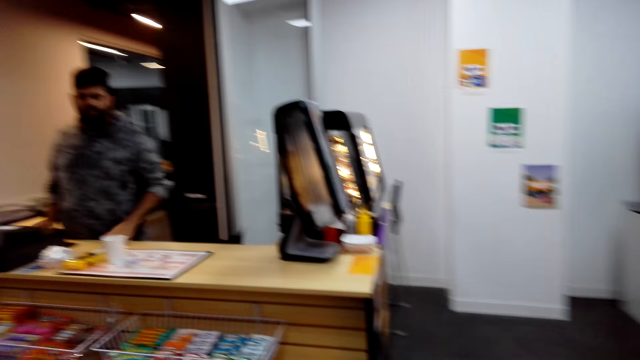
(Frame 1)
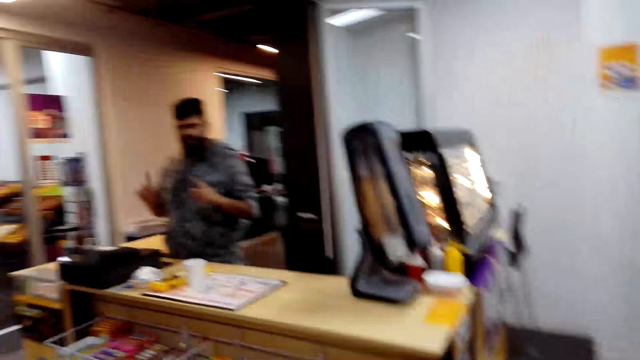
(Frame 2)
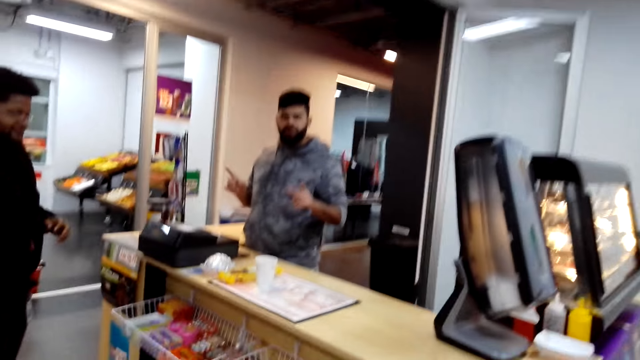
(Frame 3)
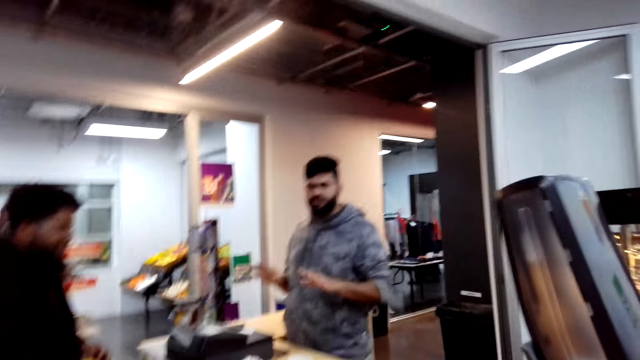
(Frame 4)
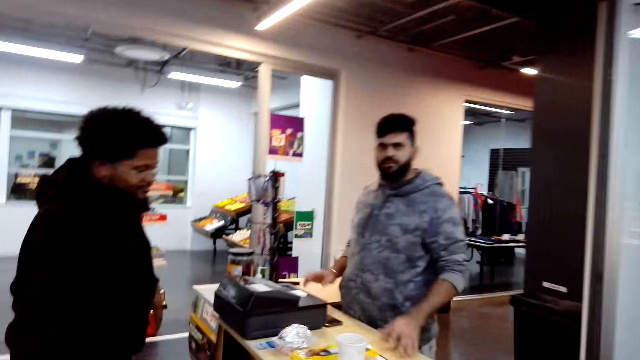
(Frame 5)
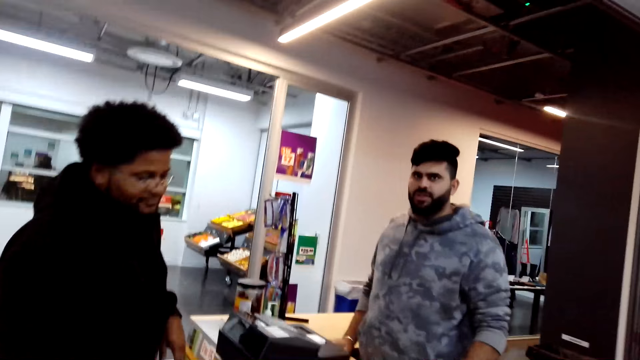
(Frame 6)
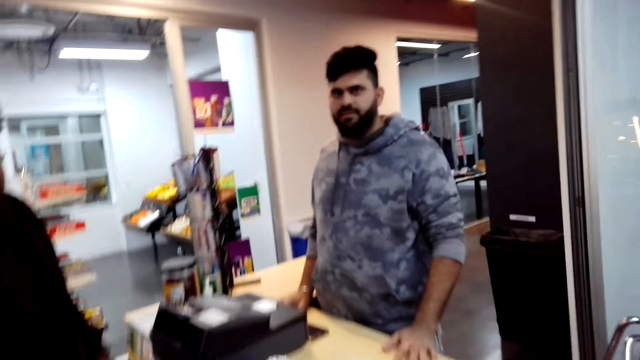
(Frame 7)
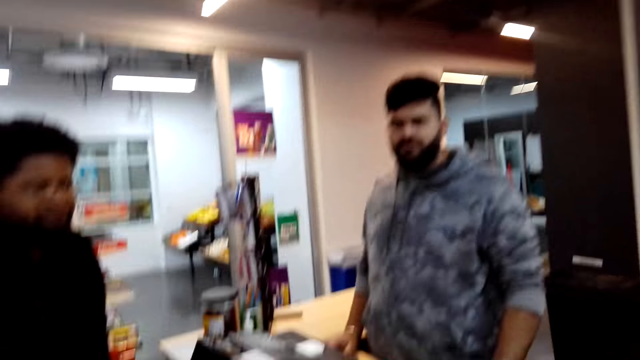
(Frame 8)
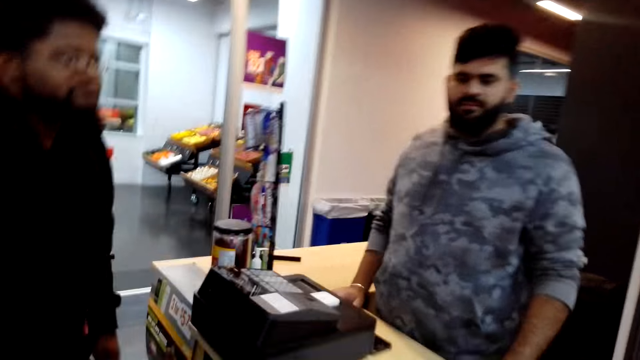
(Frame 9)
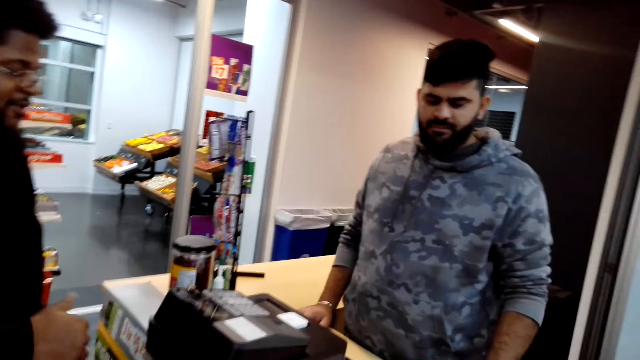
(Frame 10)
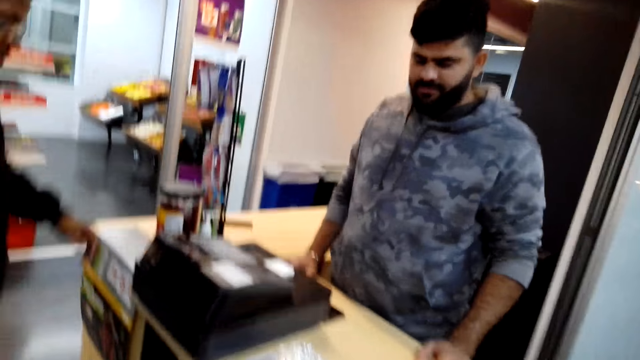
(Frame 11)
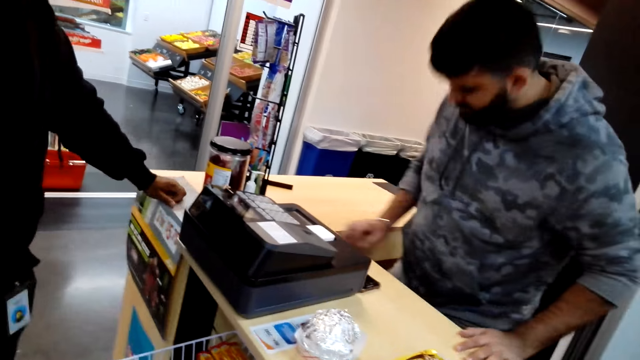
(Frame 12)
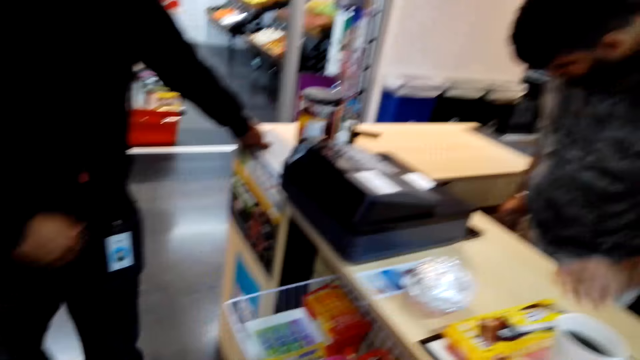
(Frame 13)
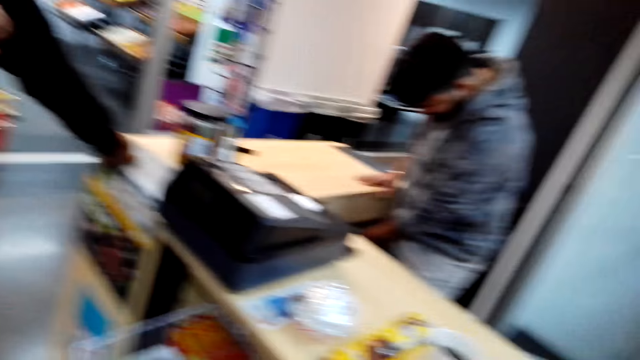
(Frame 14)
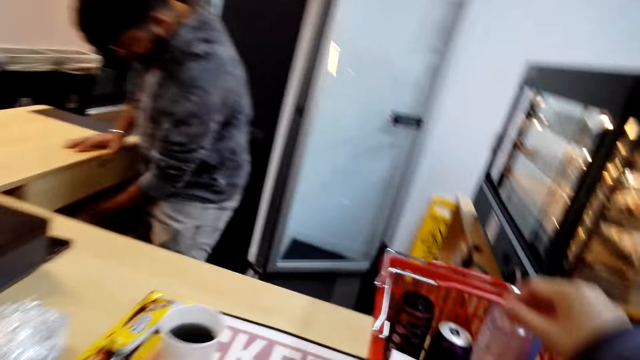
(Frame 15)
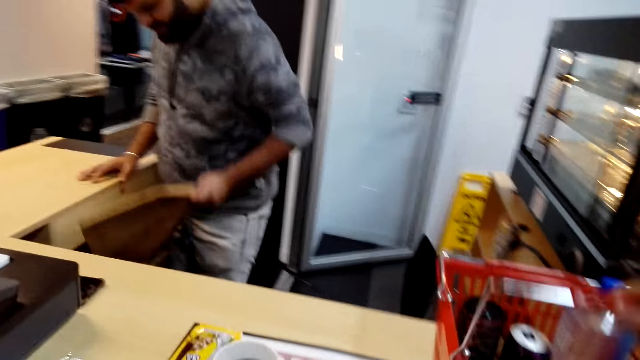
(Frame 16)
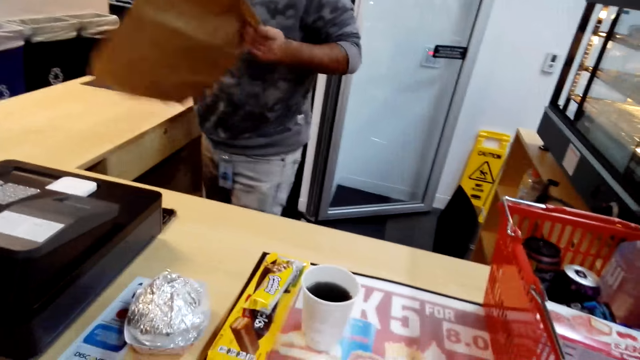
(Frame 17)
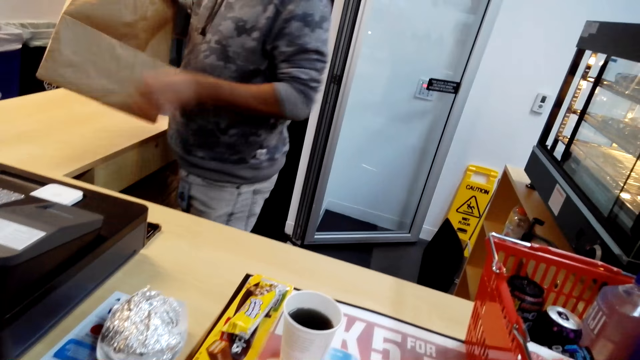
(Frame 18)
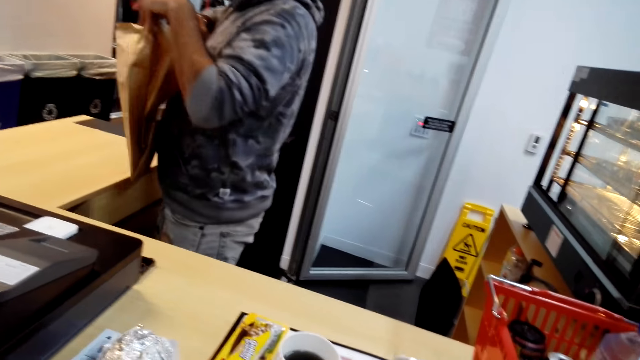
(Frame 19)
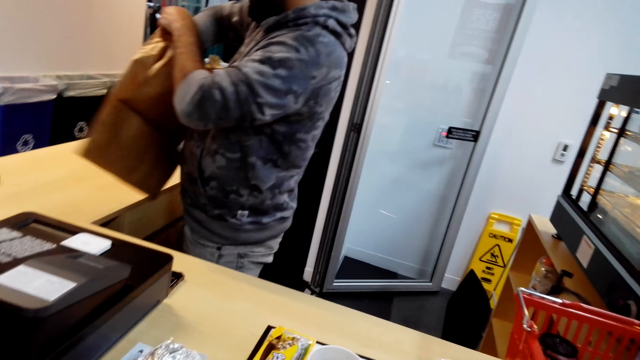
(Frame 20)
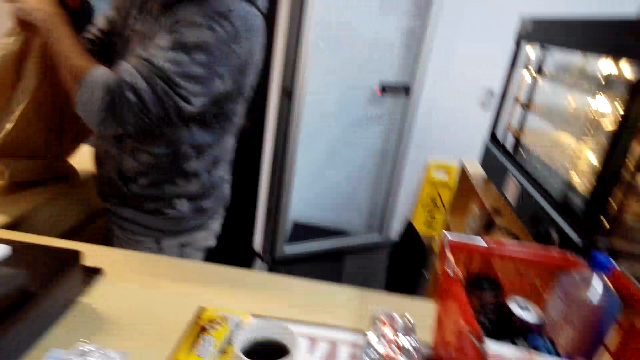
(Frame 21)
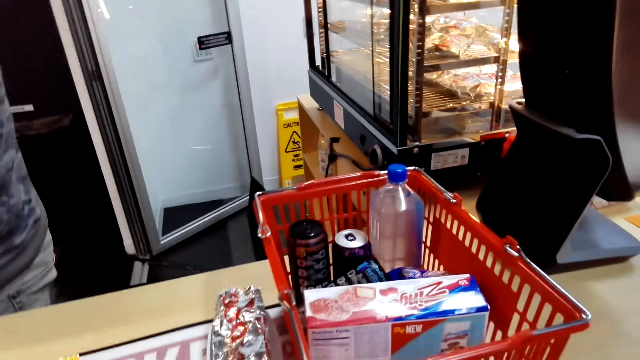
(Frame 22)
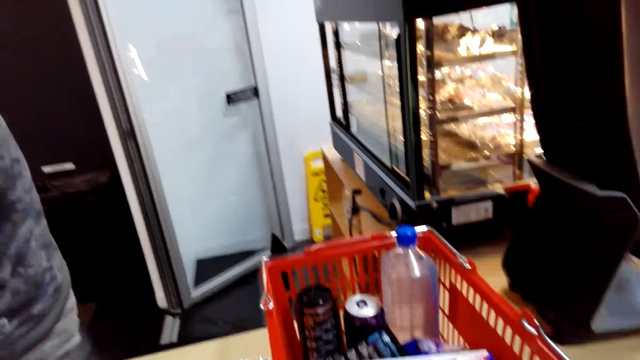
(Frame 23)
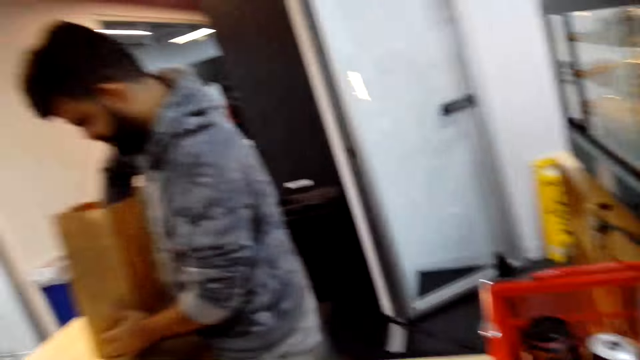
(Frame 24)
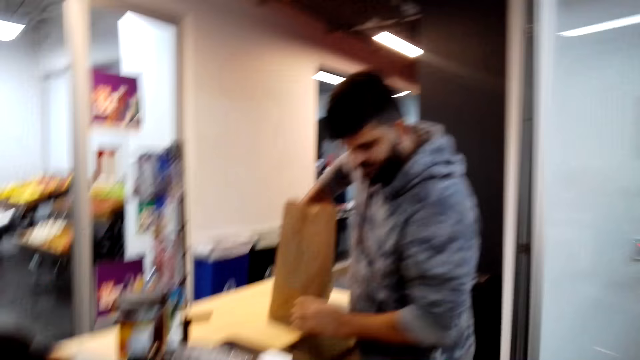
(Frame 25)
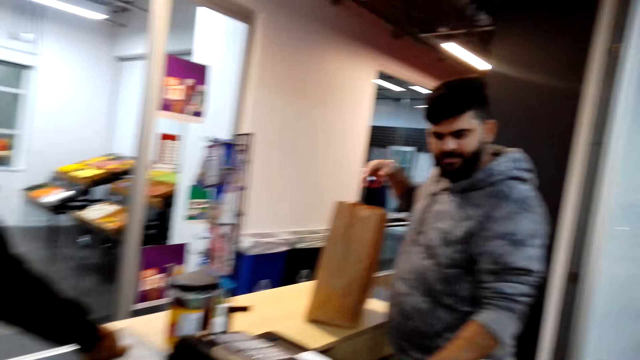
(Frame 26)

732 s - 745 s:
The man interacts with the camera wearer. The man takes a paper carrier bag. The man opens the paper carrier bag.

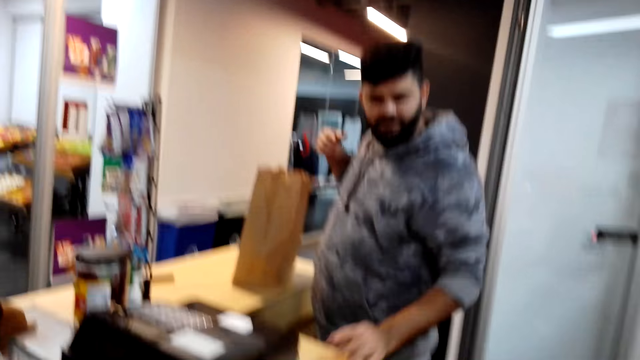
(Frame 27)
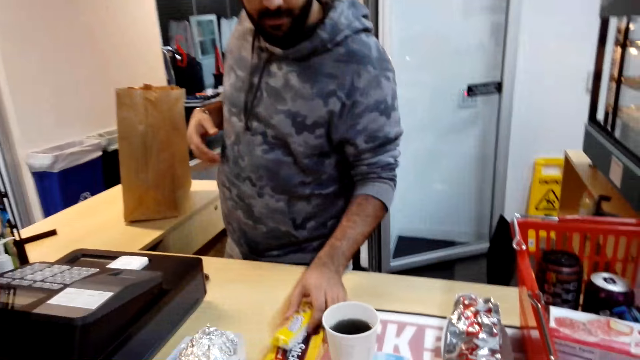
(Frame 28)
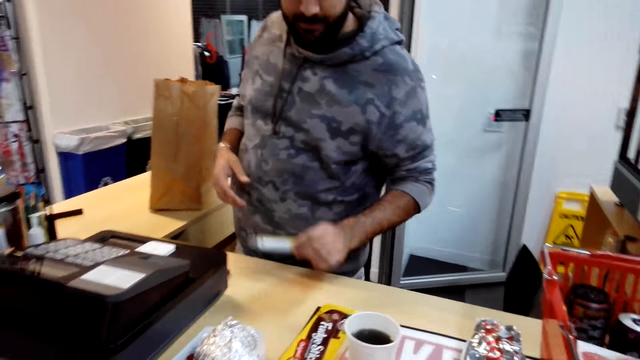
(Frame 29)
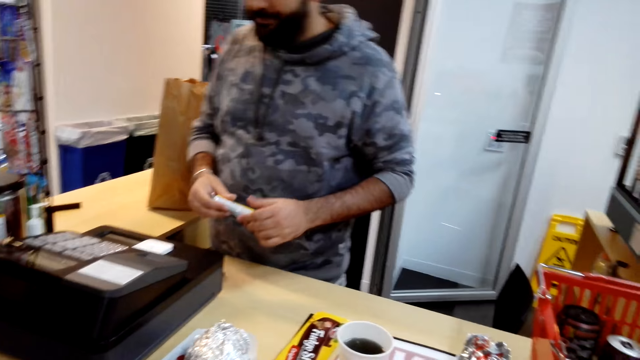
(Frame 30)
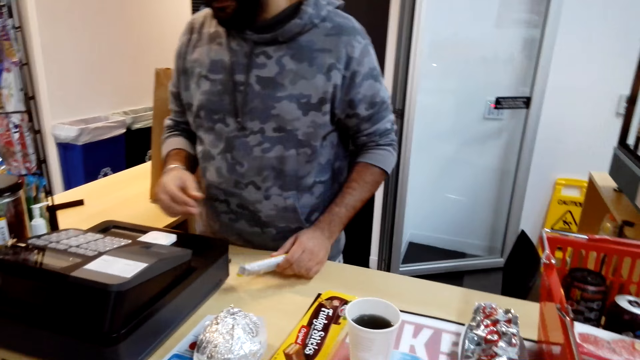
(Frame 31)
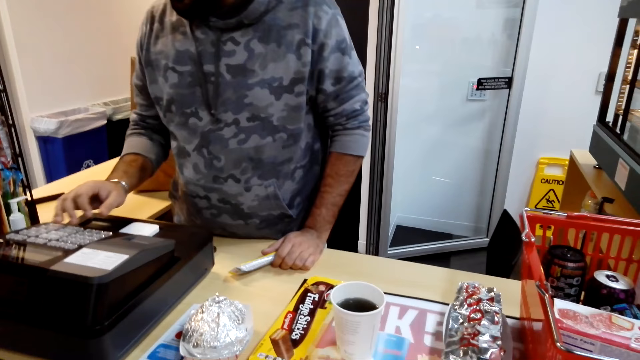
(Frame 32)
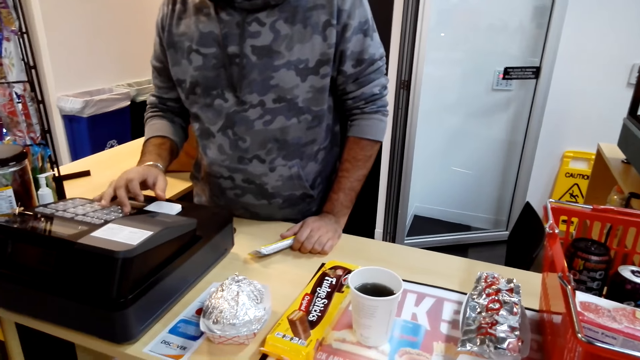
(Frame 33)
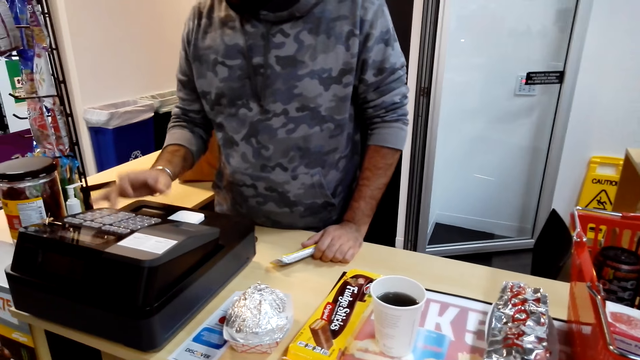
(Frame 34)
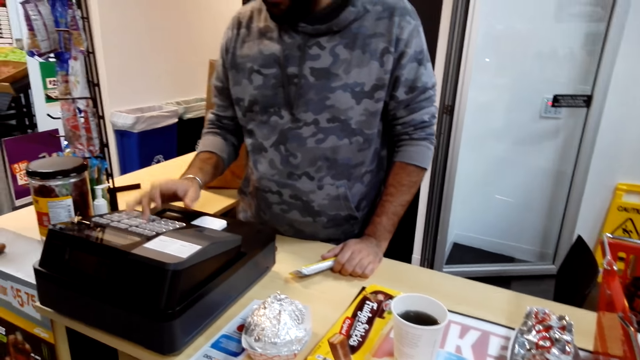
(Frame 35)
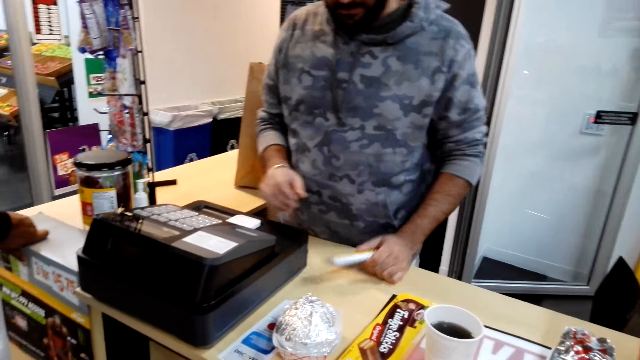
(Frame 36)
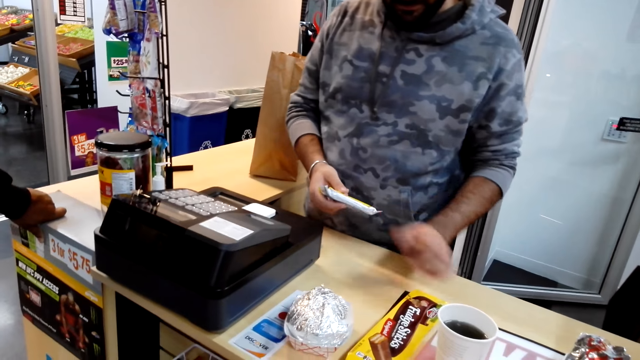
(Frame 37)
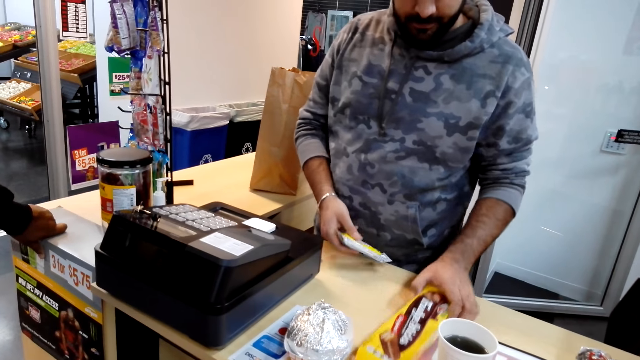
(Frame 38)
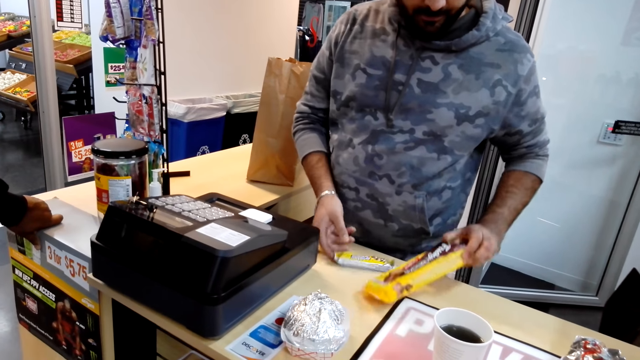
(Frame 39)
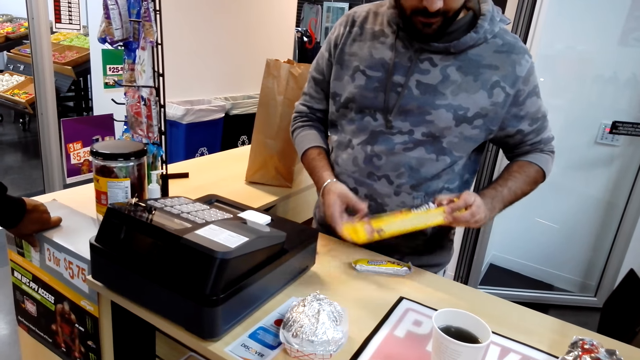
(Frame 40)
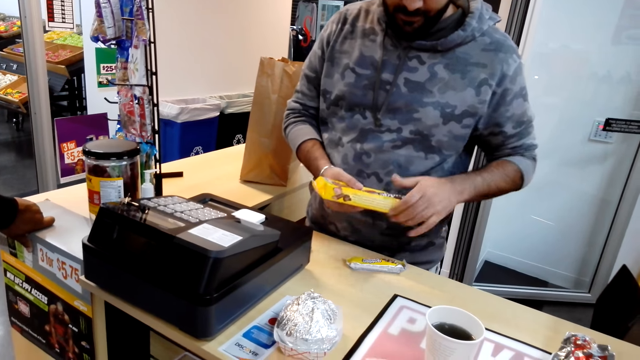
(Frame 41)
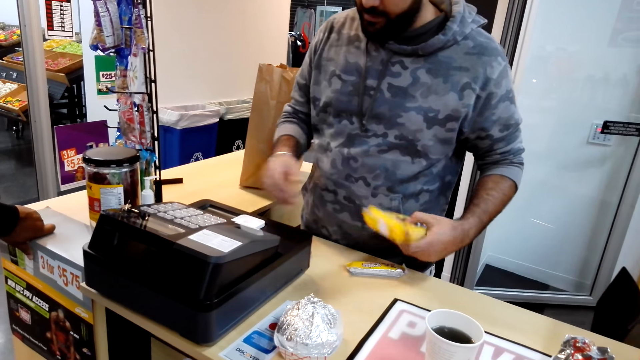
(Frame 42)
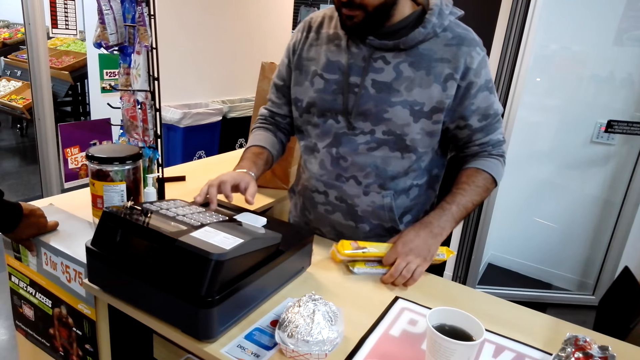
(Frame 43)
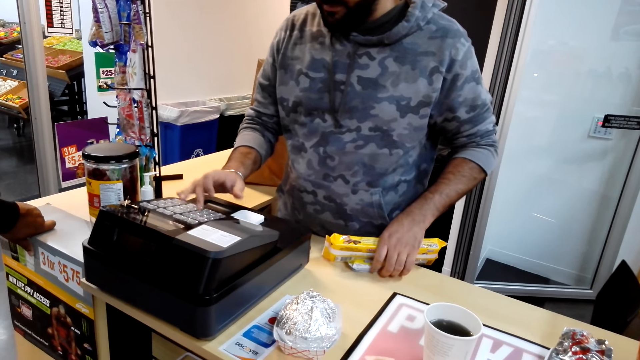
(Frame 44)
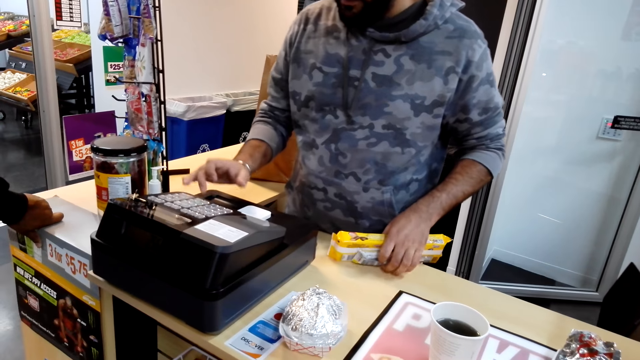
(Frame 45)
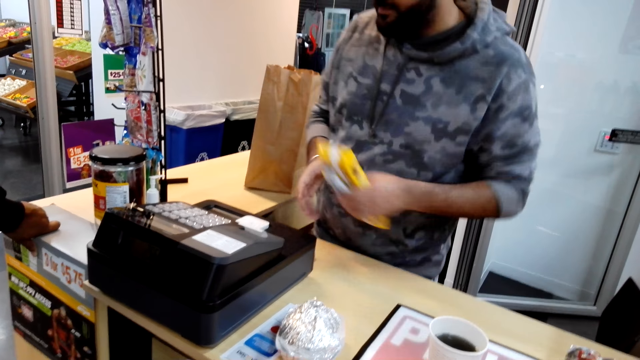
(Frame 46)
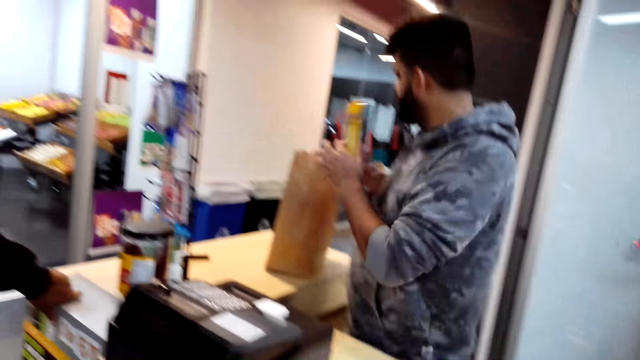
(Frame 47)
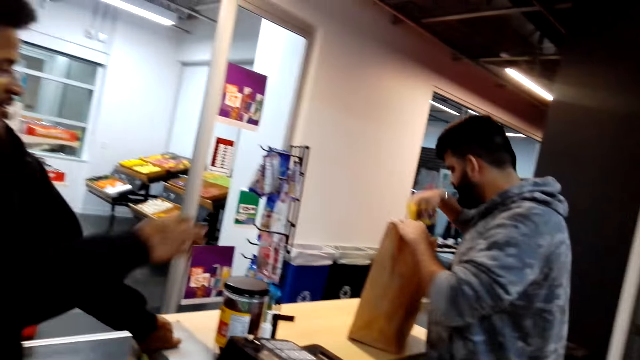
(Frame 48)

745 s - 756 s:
The camera wearer picks a packet. They press buttons in the POS machine. The man dials on the cash register. The camera wearer picks a packet and puts the packet on the table. The man itemizes the total for the customer purchase. The camera wearer presses buttons in the POS machine.
